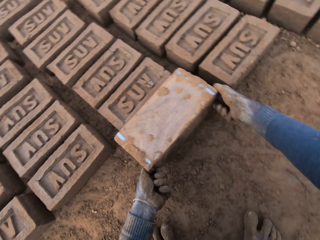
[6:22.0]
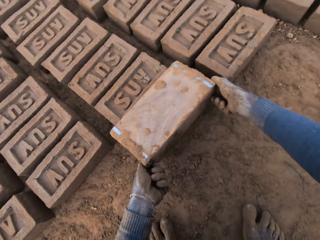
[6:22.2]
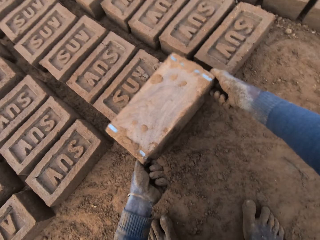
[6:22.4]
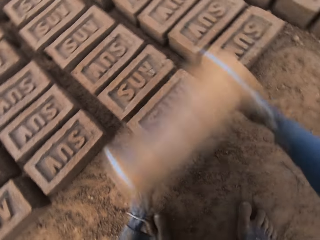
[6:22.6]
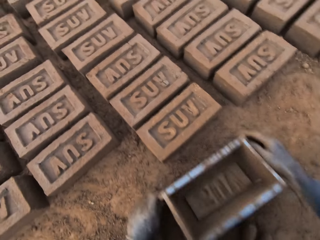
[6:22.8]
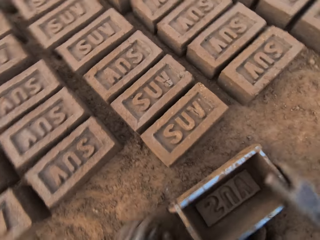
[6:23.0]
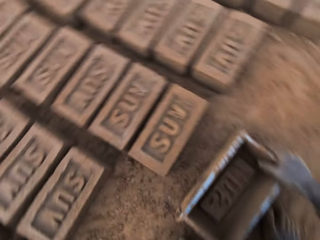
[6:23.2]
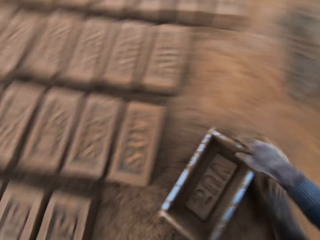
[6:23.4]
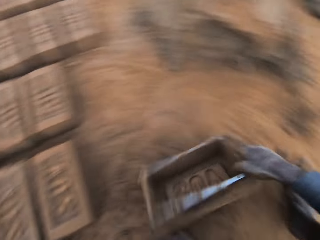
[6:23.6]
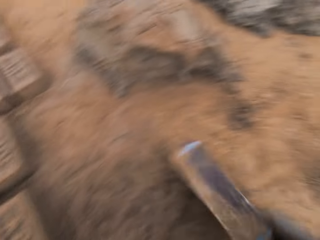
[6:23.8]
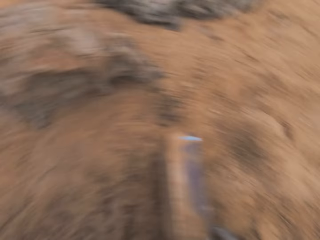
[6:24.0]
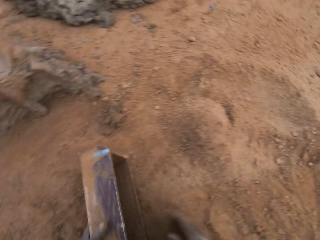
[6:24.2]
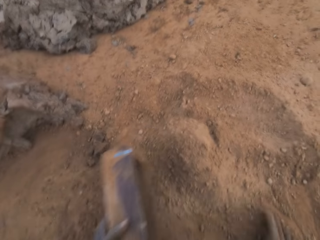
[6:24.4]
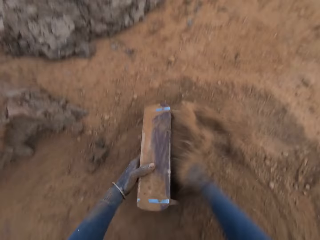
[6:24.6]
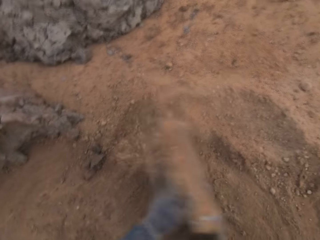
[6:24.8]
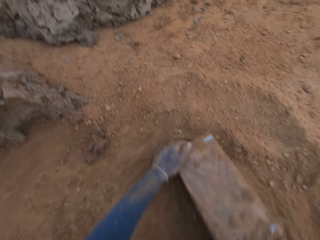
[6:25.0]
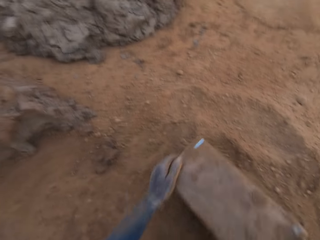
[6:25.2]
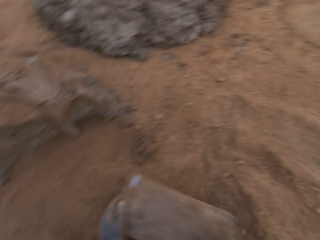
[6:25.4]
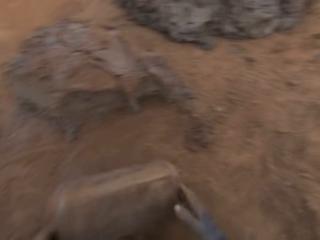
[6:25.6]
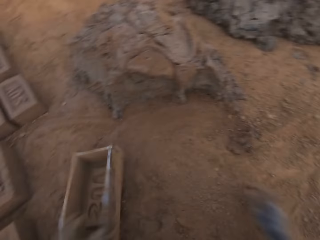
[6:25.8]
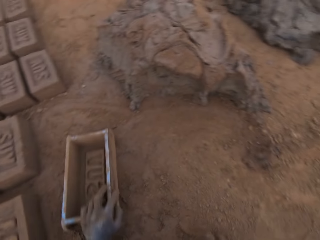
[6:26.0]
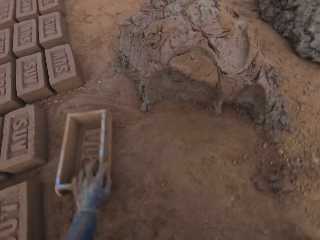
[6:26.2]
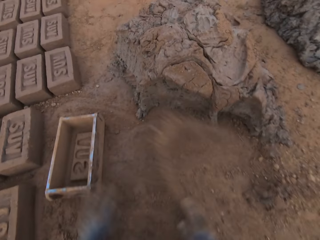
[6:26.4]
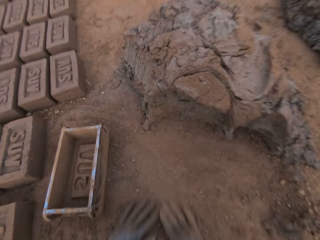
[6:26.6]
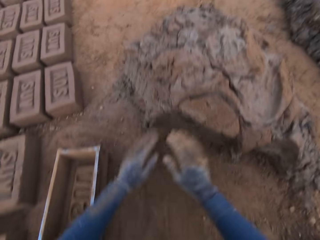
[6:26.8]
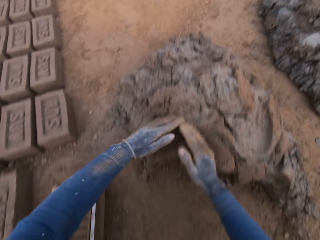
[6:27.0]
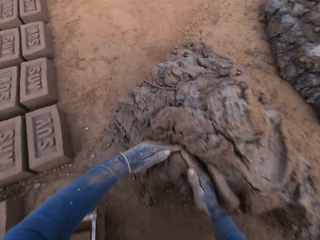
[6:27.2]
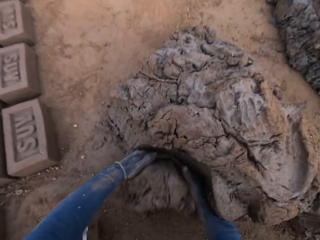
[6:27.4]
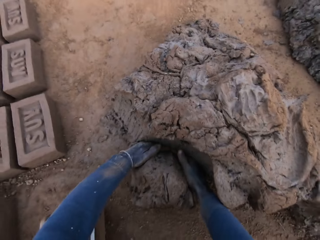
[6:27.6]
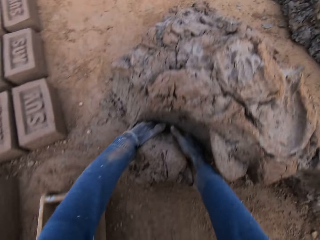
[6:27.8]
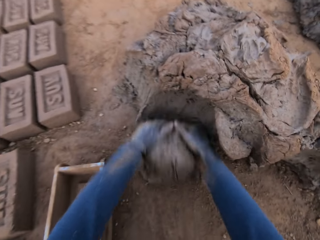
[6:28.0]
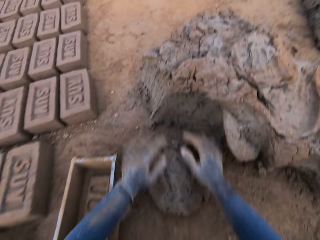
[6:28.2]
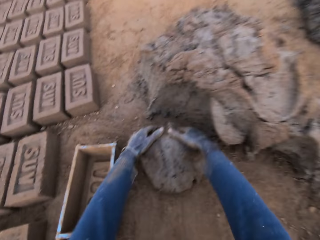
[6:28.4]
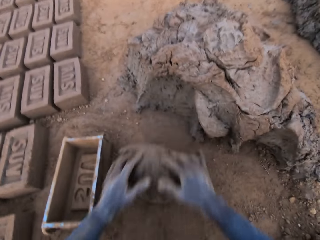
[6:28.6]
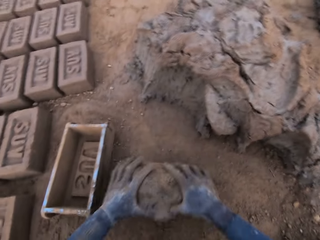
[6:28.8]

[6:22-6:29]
The camera wearer removes the brick mold or brick pan from the brick. He moves the brick mold to the sandy part. He turns the brick pan. He dries the brick mold with sand. He puts sand in the brick pan. He pours the sand from the brick pan. He turns to the left. He puts the brick mold on the ground. He slides his hands on the ground. He spreads the sand on the ground. He cuts out mortar or clay from the heap of mortar with his hands. He molds the mortar on the ground.

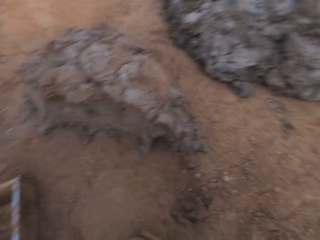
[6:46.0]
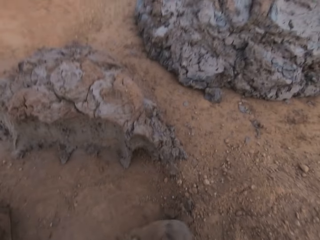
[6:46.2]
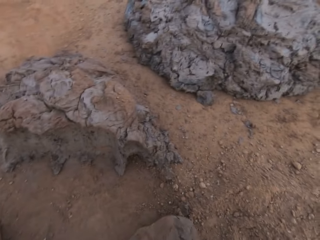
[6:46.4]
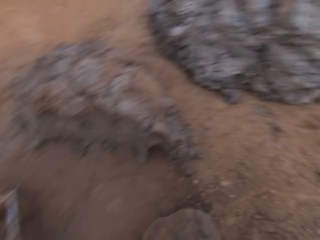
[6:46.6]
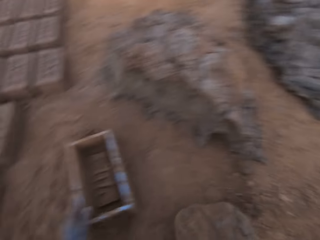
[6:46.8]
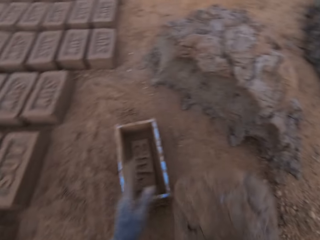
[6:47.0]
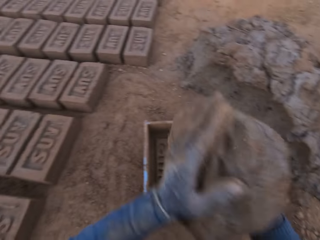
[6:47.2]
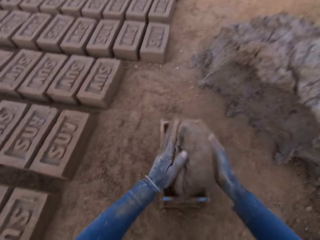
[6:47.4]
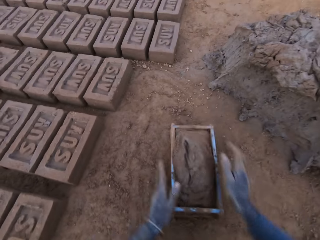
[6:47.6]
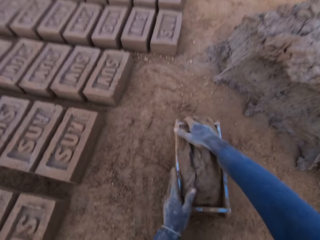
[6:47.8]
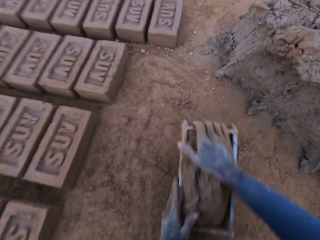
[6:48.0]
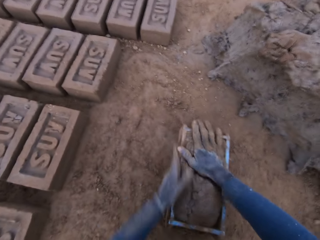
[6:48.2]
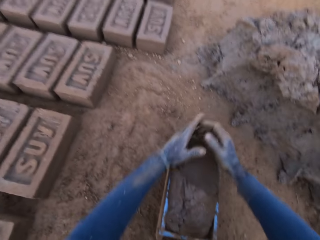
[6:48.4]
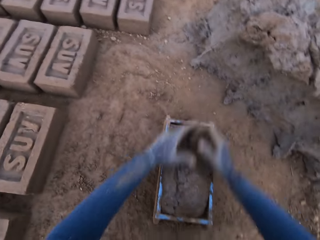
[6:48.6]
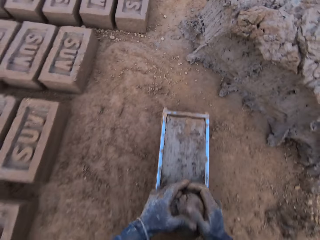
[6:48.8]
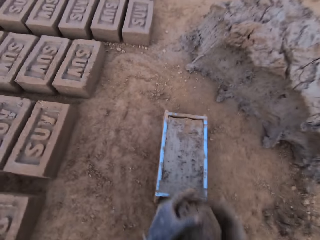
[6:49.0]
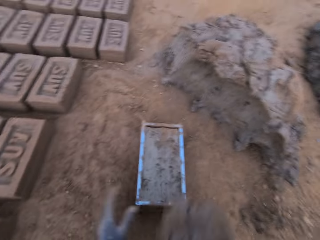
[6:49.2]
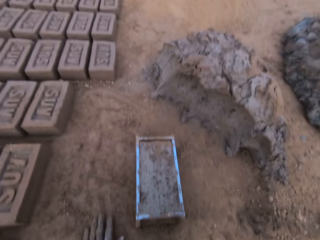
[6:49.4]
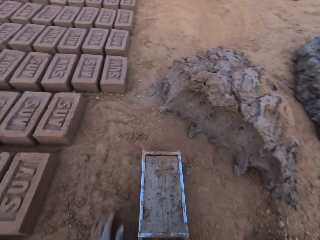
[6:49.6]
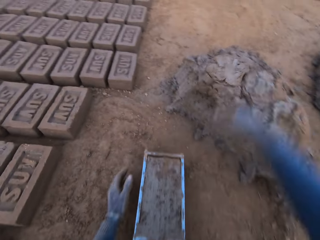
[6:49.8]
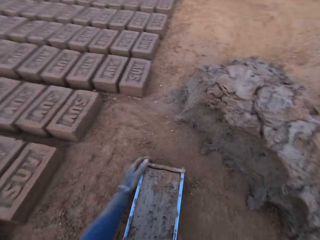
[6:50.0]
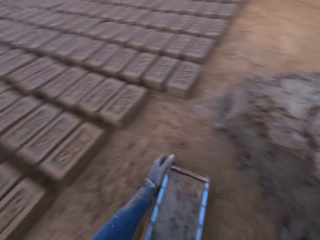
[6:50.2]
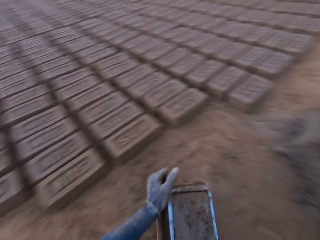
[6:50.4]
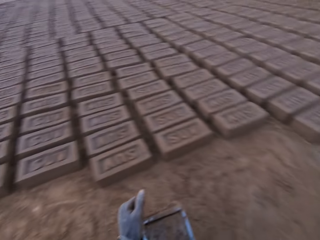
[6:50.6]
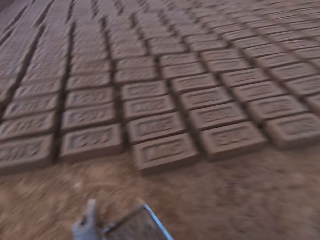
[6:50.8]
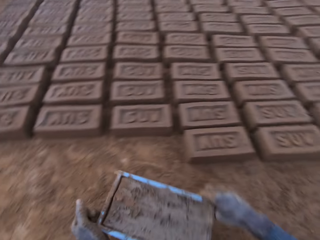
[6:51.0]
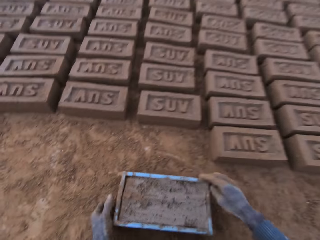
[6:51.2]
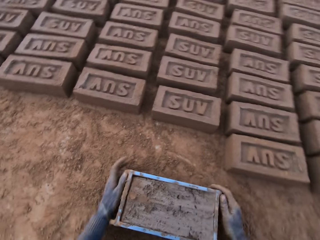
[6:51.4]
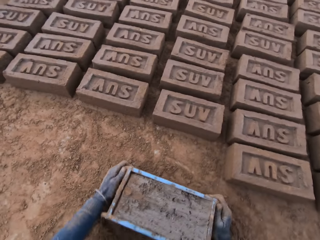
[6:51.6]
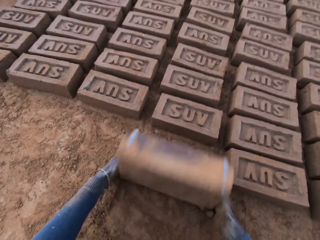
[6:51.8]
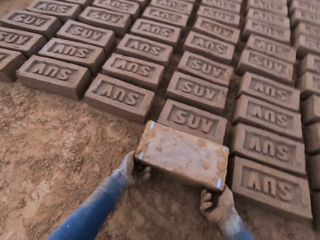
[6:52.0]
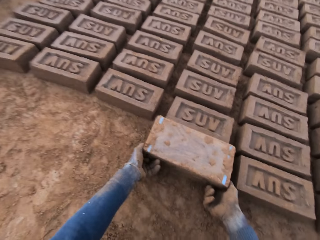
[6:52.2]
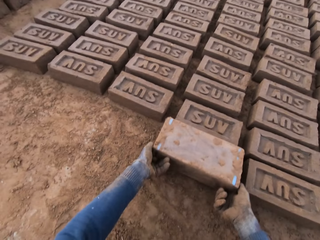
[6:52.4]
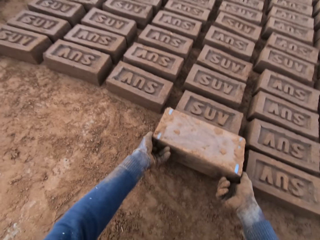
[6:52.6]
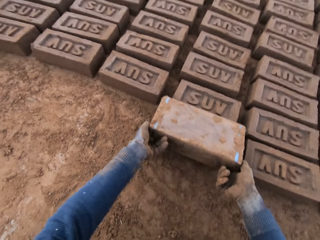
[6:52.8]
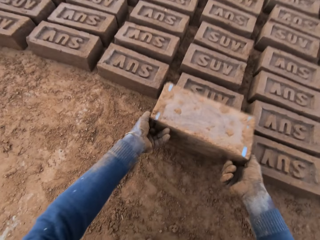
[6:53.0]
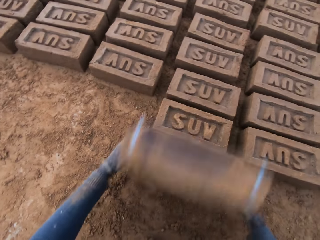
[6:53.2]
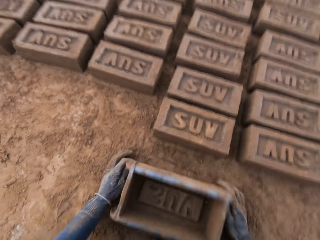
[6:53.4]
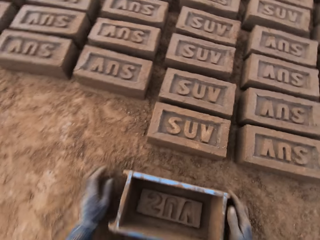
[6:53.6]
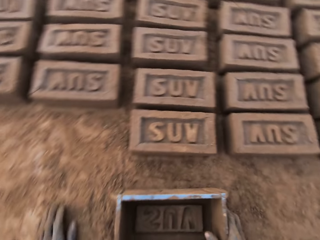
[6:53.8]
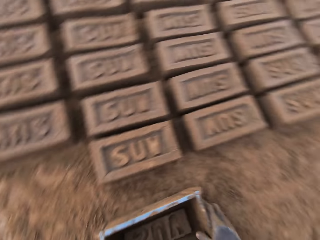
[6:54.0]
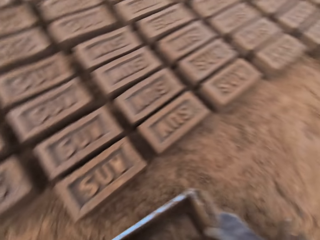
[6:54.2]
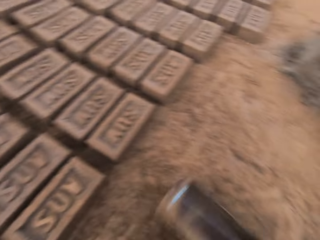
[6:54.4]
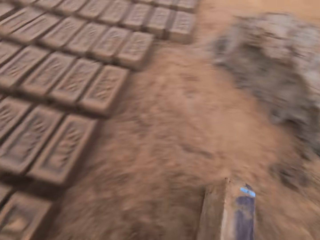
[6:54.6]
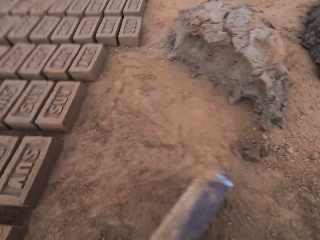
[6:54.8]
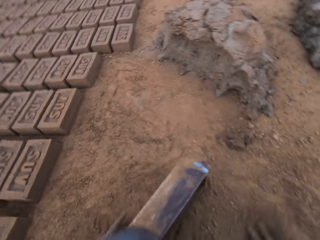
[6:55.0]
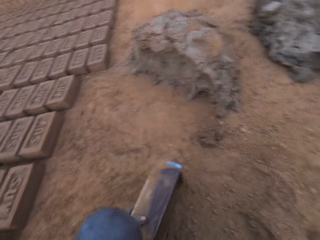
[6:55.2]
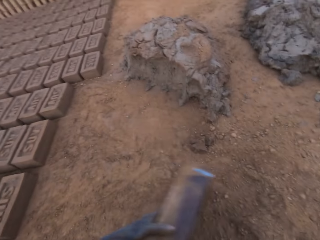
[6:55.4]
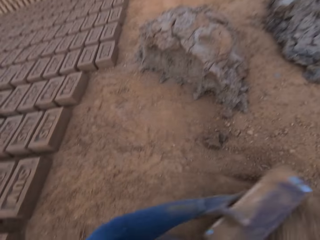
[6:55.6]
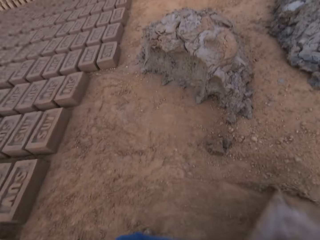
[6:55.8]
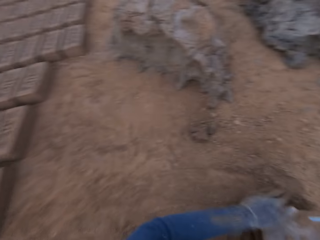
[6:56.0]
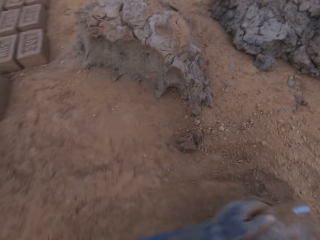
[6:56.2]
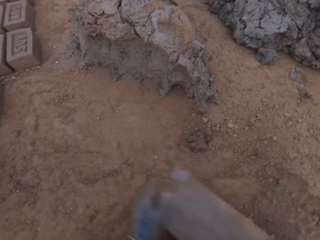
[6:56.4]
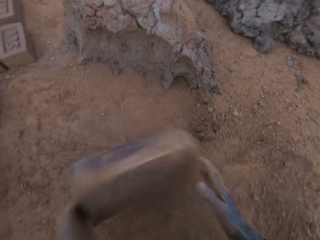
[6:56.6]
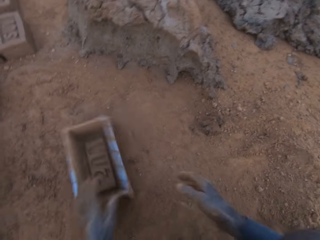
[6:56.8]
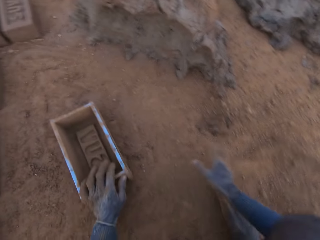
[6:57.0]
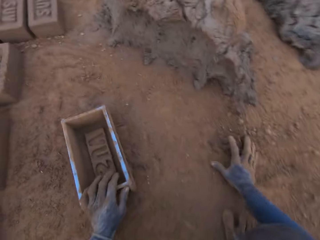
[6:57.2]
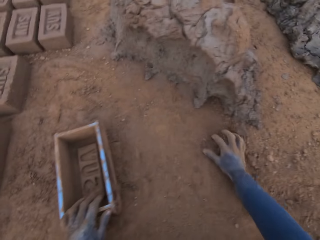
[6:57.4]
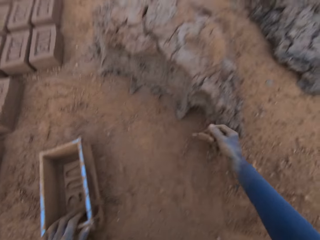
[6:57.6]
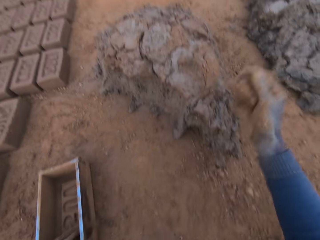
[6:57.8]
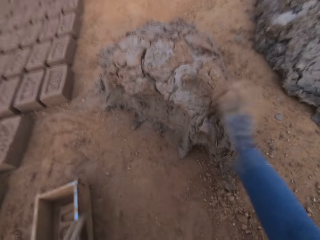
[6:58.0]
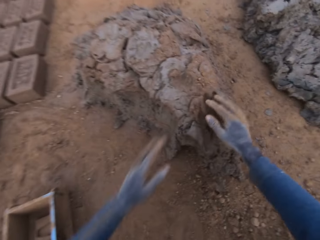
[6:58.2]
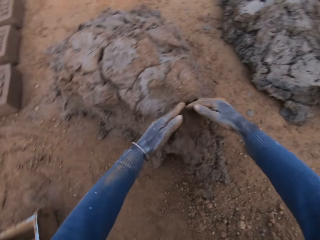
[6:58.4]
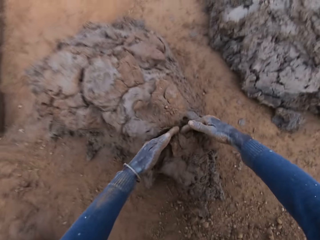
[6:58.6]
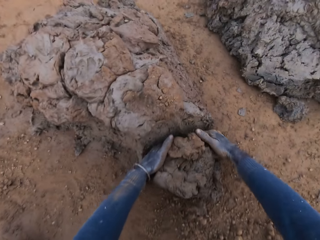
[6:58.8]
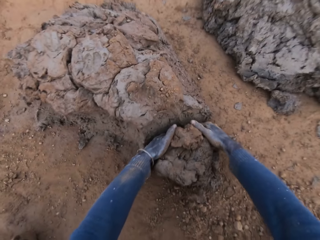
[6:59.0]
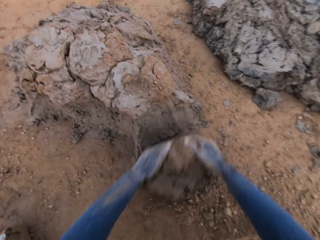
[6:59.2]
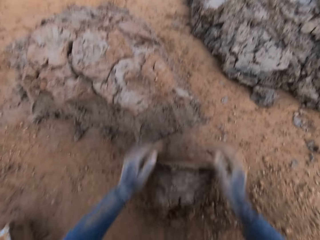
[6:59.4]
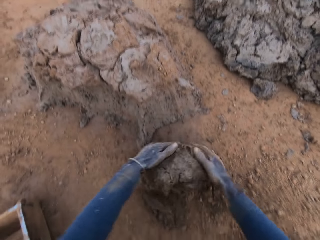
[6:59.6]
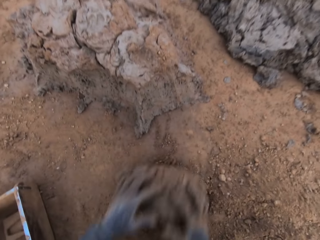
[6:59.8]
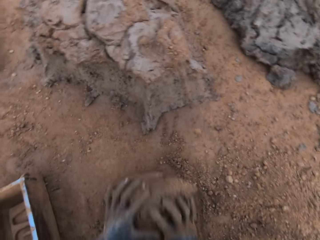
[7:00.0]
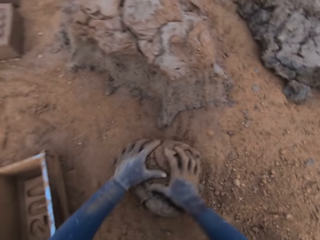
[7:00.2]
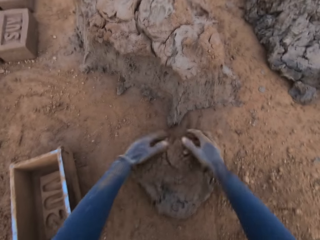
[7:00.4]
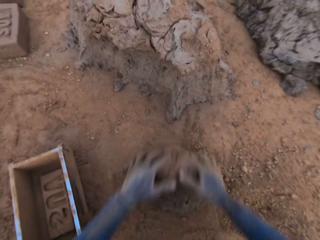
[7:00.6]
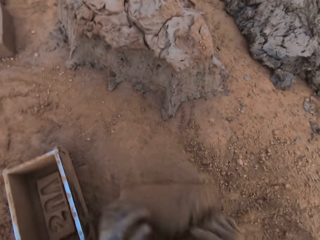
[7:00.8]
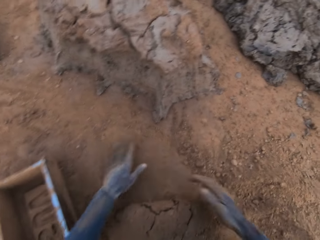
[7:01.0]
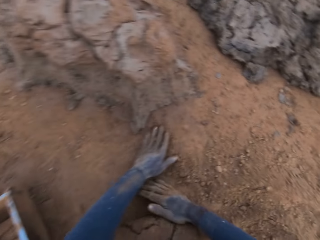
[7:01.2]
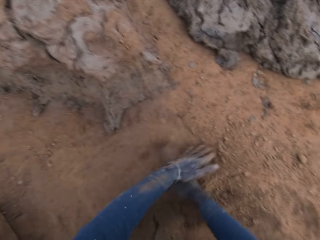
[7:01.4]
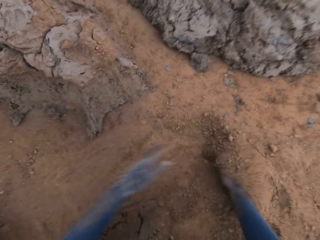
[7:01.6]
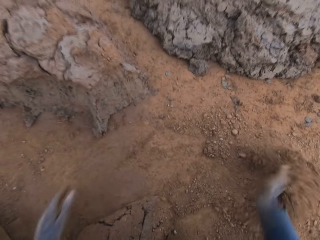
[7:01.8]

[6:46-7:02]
The camera wearer adjusts the brick mold or brick pan on the ground with his left hand. He loads the mortar or clay into the brick mold. He presses the clay on the brick pan. He scrapes mortar from the brick mold with his hands. He lifts the clay. He drops the mortar in his hand on the heap of mortar. He moves the brick mold closer to the bricks aligned on the ground. He turns the brick pan. He places the brick pan on the ground. He flips the brick mold upside down. He removes the brick mold from the brick. He places the brick pan on the ground. He moves the brick mold to the sandy part. He turns to the right. He dries the brick mold with sand. He slides his hands on the ground. He puts sand in the brick pan. He puts the brick mold on the ground. He picks a piece of mortar on the ground with his right hand. He pastes the mortar on the heap of mortar. He cuts out mortar from the heap of mortar with his hands. He molds the mortar on the ground.
